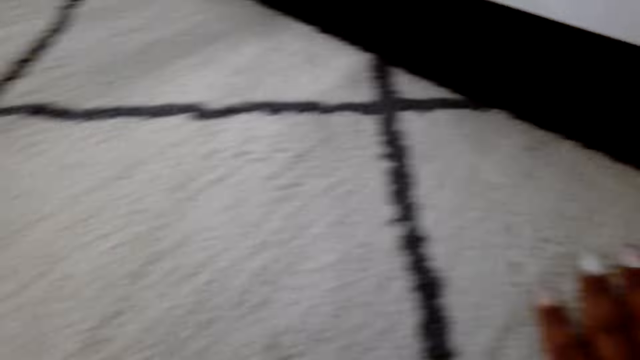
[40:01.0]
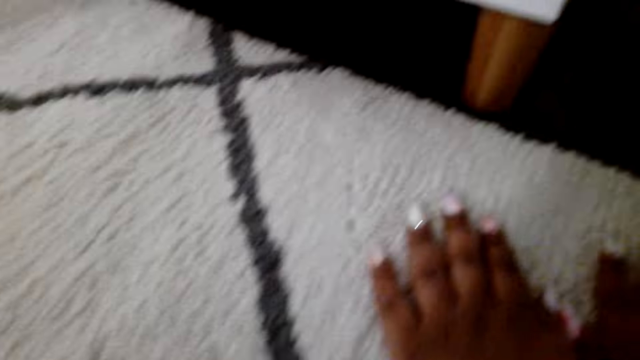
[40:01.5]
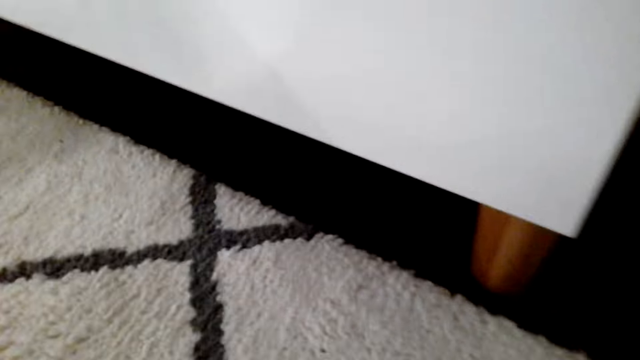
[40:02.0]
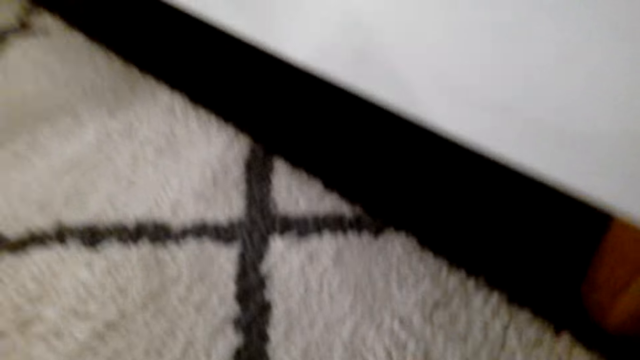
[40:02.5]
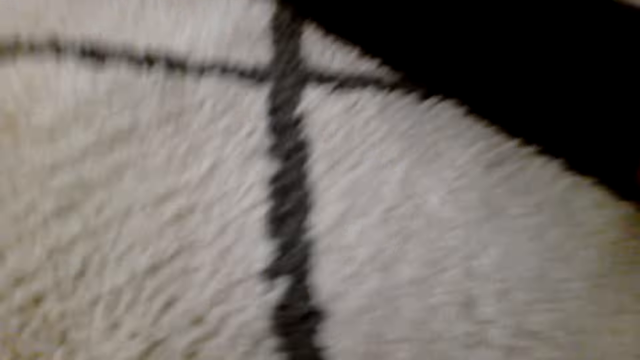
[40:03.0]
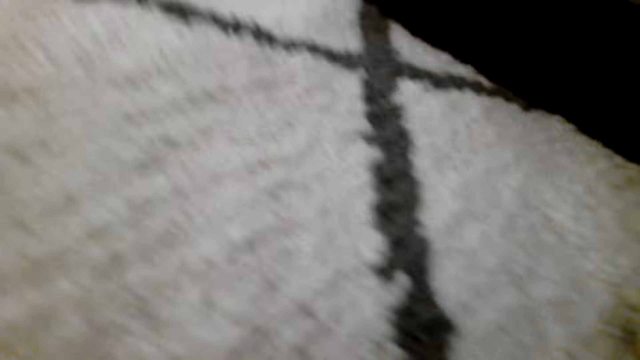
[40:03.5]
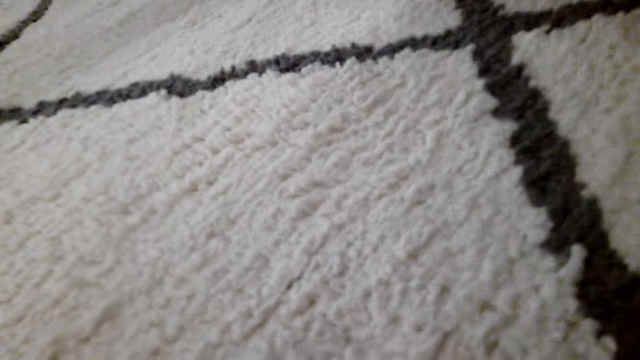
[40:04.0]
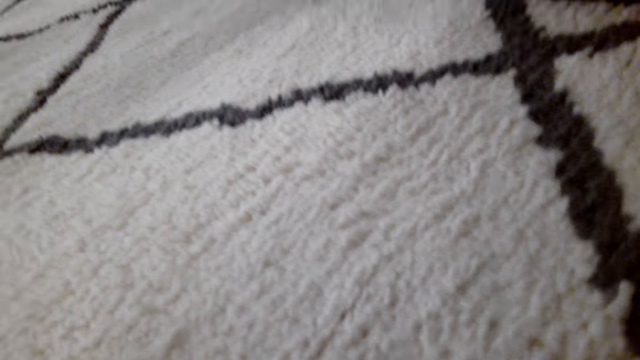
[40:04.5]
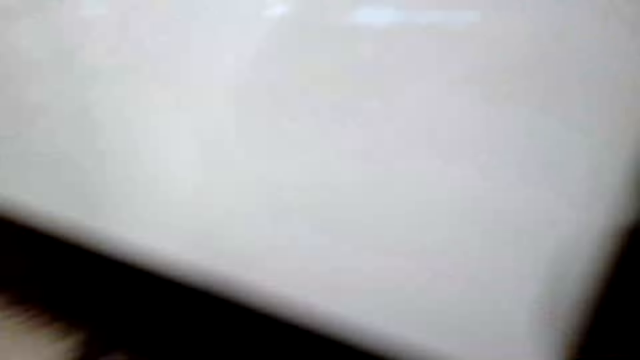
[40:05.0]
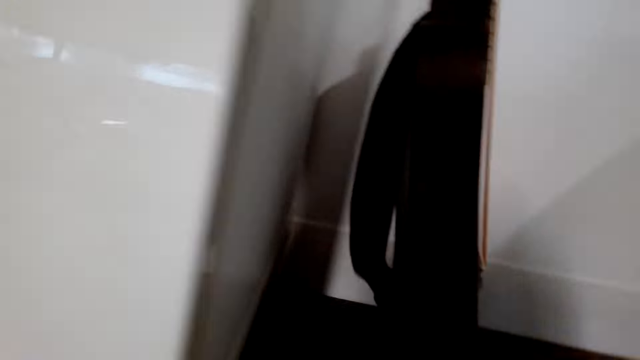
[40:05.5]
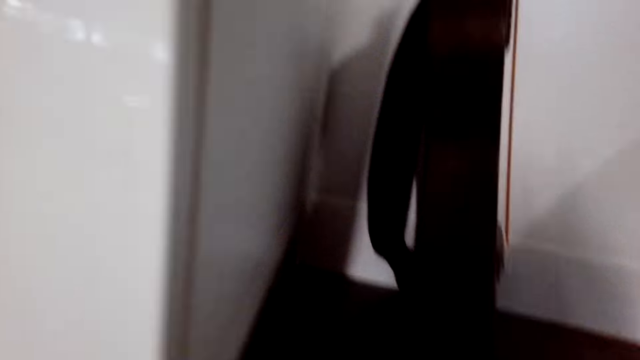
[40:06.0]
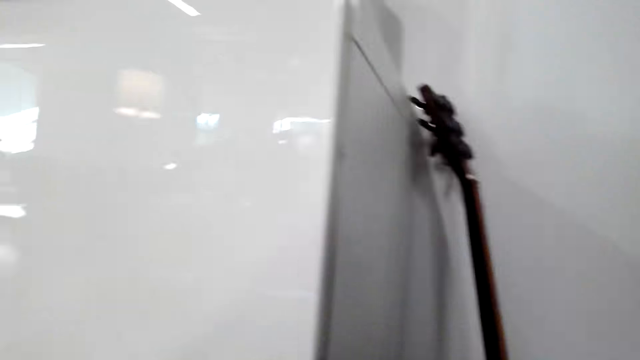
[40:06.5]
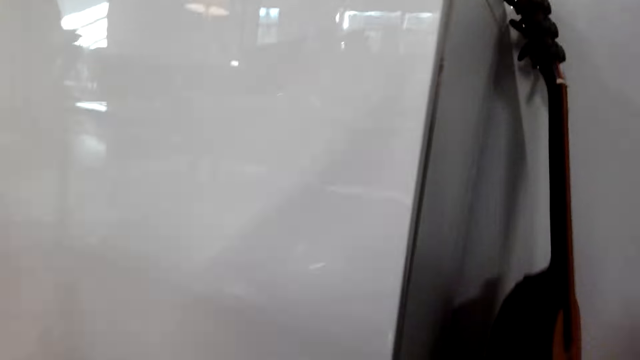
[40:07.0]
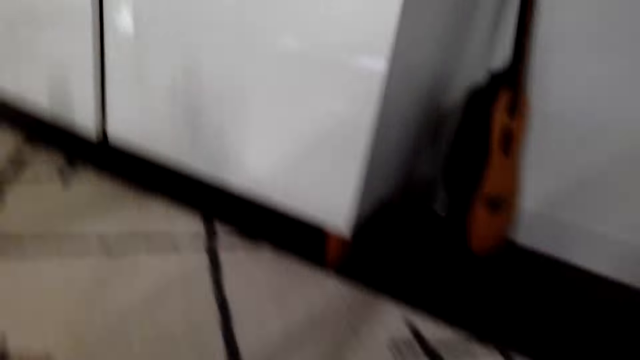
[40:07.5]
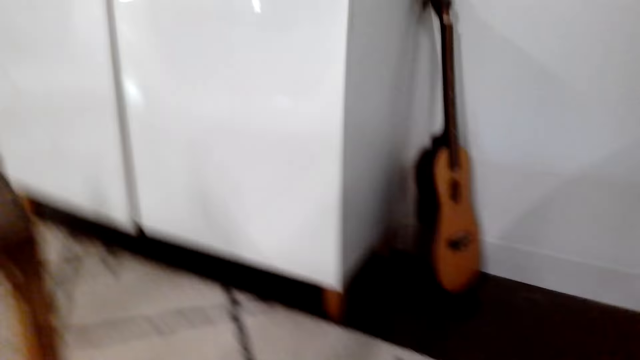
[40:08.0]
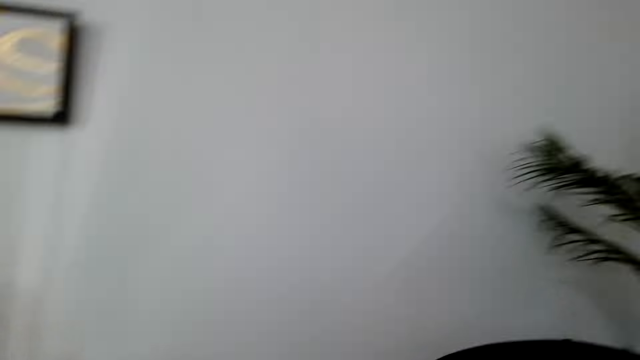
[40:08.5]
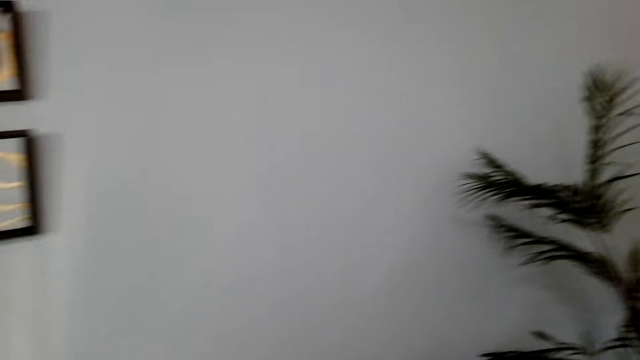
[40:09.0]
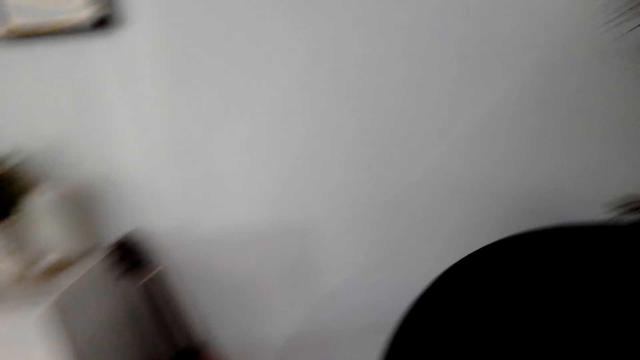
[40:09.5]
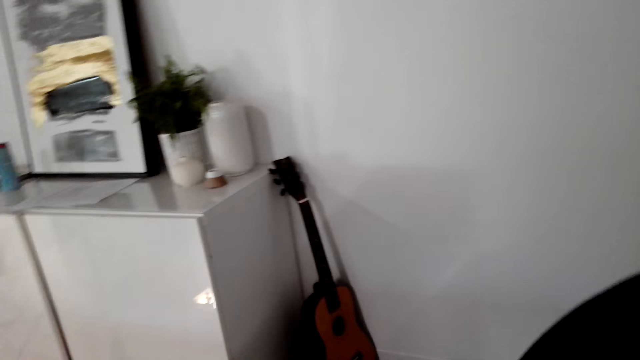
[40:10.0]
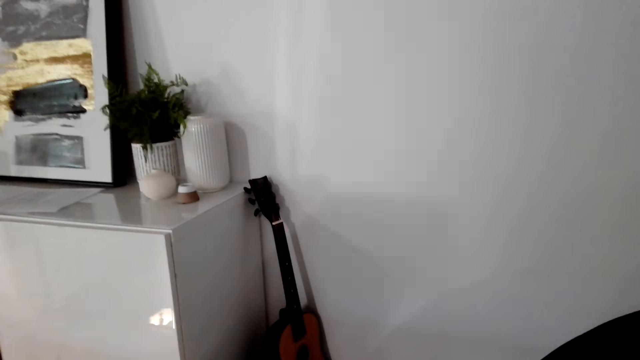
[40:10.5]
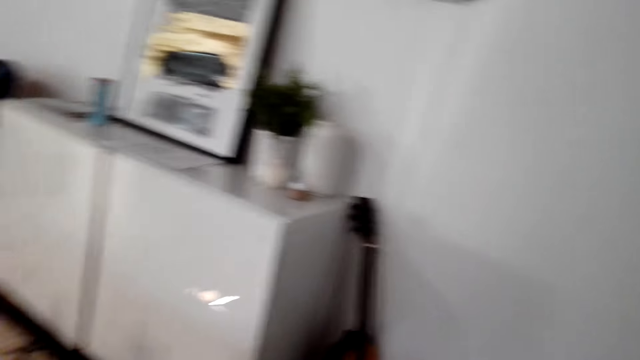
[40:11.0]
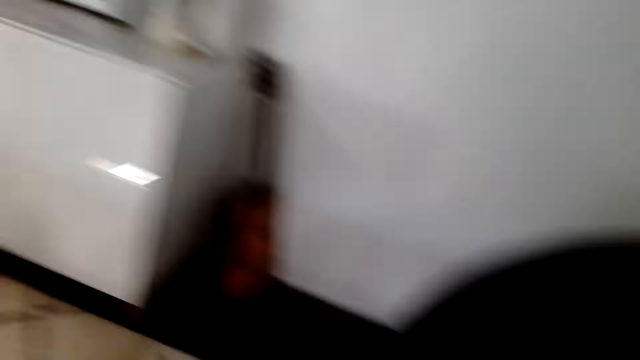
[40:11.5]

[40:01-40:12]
The camera wearer touches the floor carpet. They look around the living room.

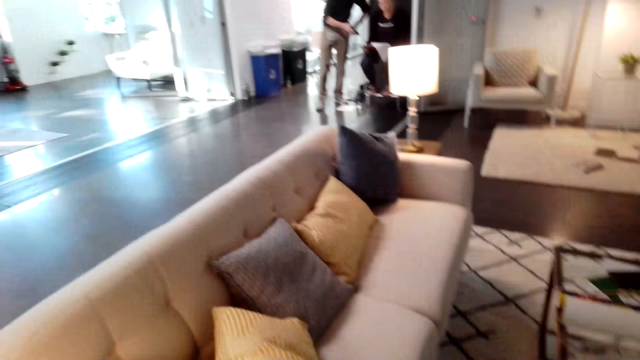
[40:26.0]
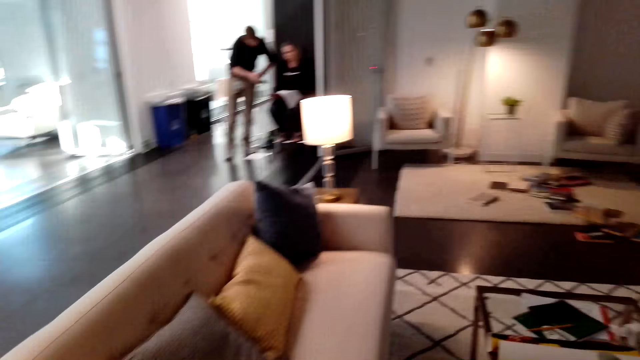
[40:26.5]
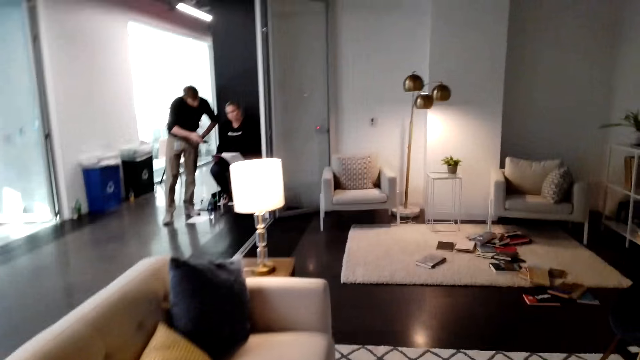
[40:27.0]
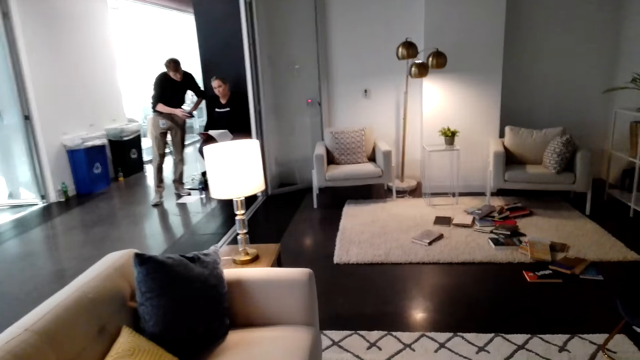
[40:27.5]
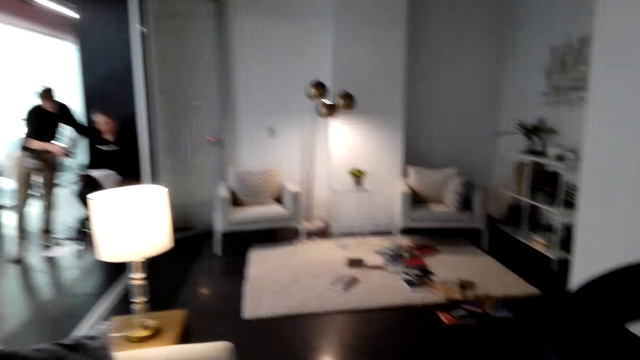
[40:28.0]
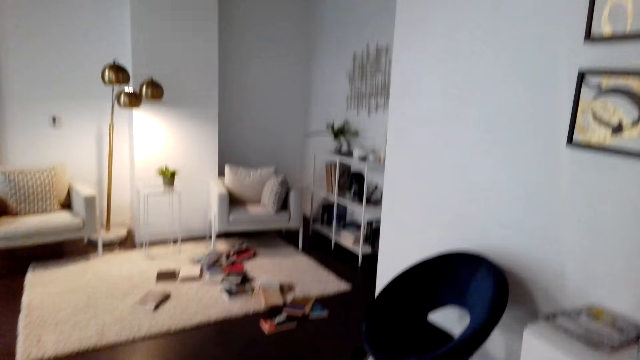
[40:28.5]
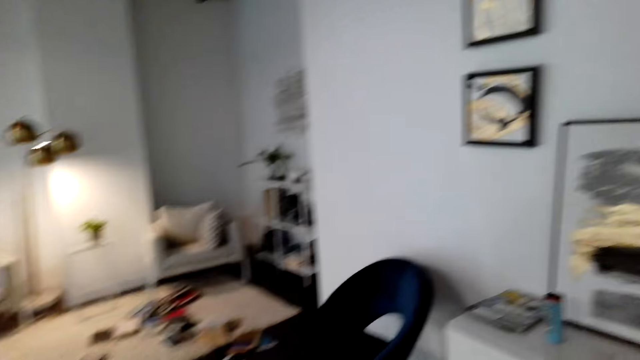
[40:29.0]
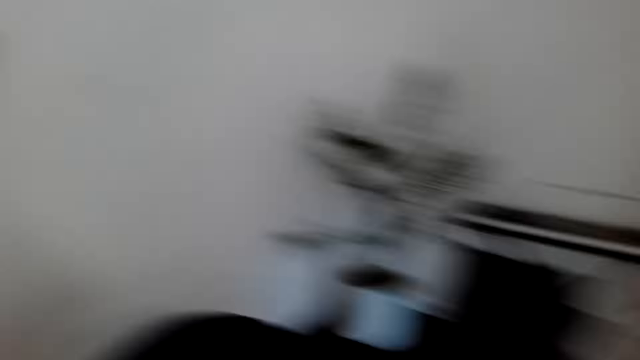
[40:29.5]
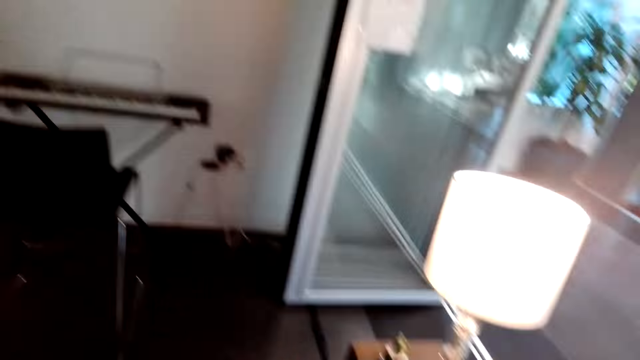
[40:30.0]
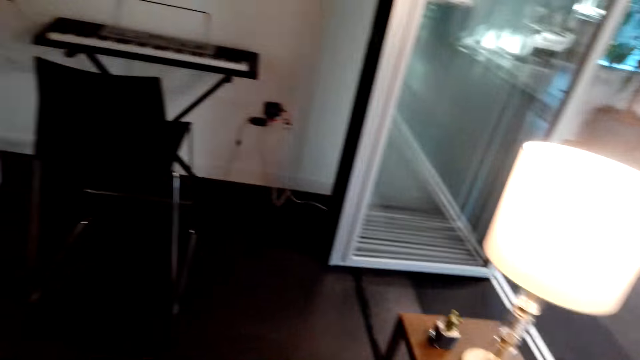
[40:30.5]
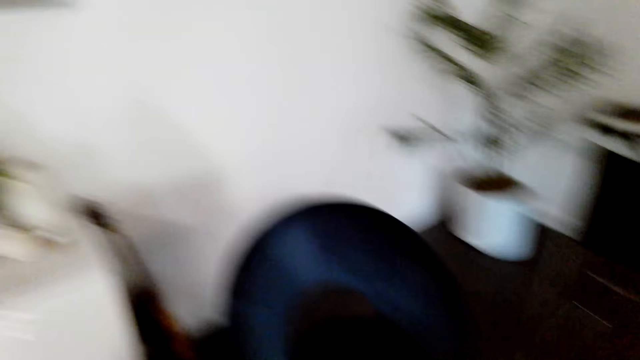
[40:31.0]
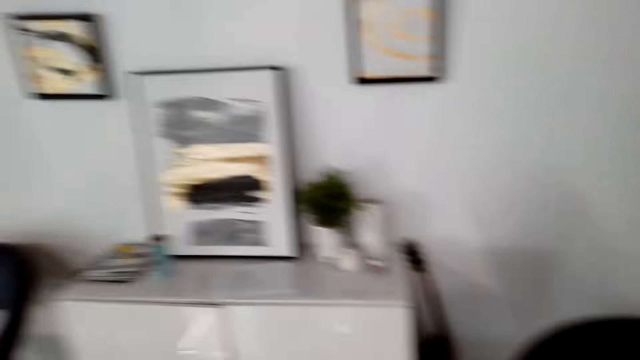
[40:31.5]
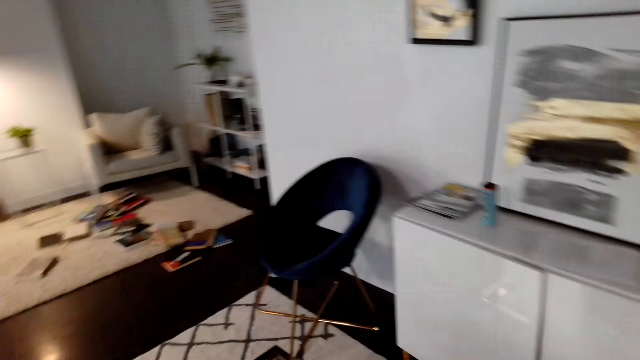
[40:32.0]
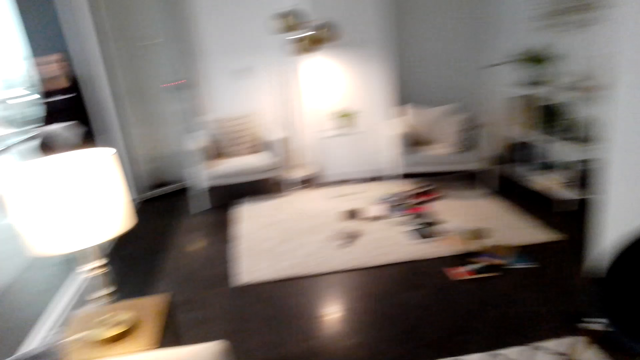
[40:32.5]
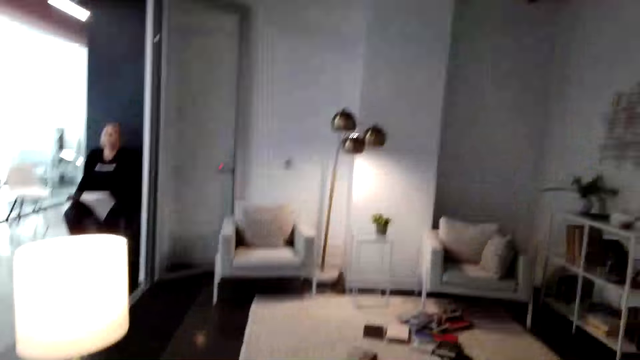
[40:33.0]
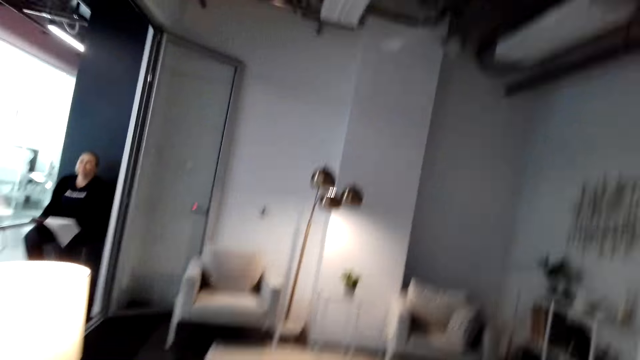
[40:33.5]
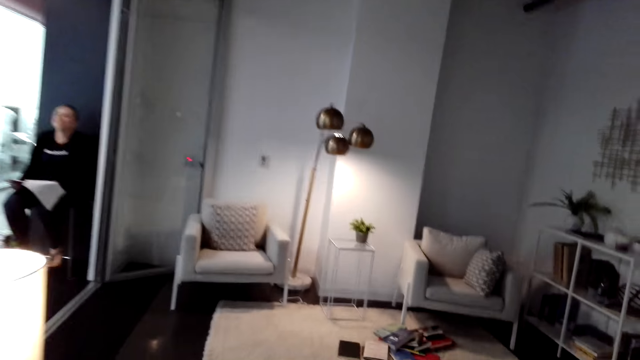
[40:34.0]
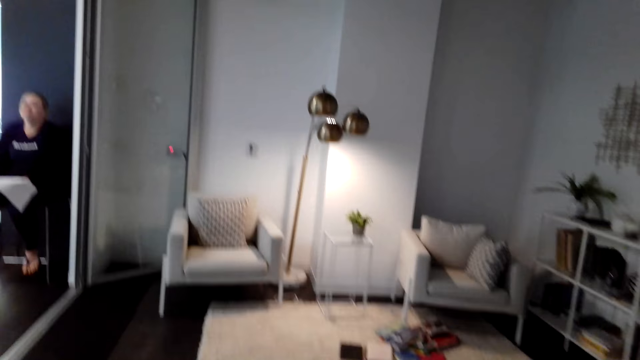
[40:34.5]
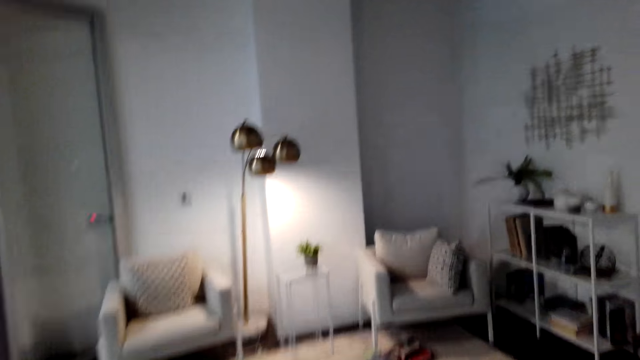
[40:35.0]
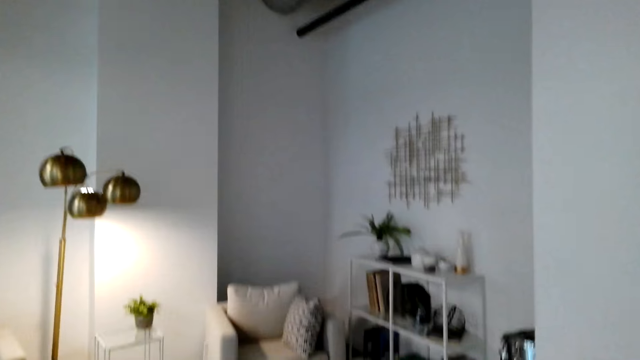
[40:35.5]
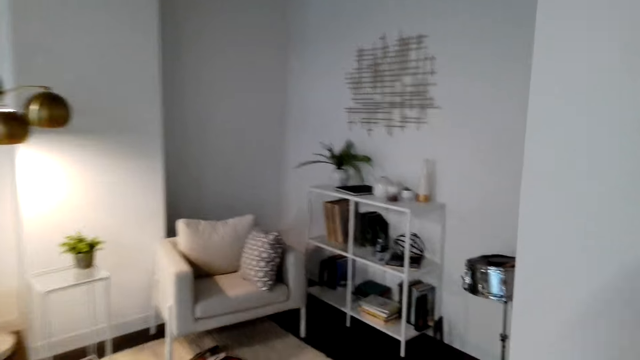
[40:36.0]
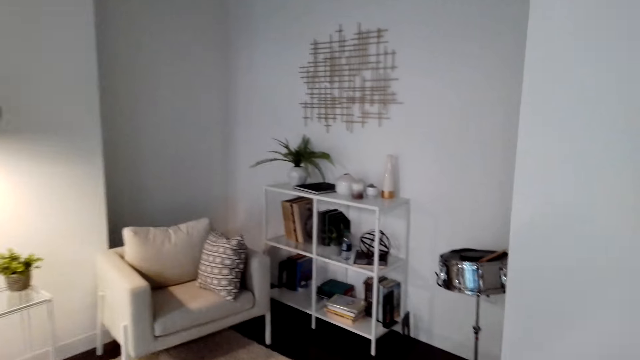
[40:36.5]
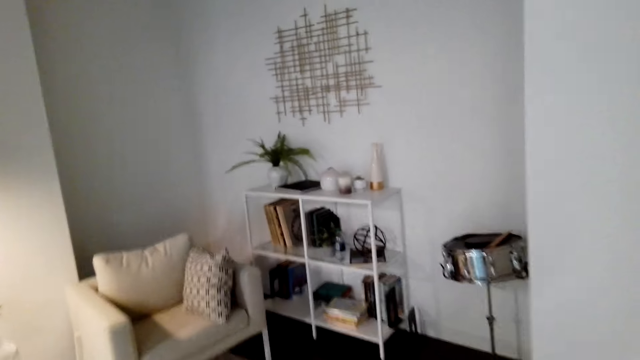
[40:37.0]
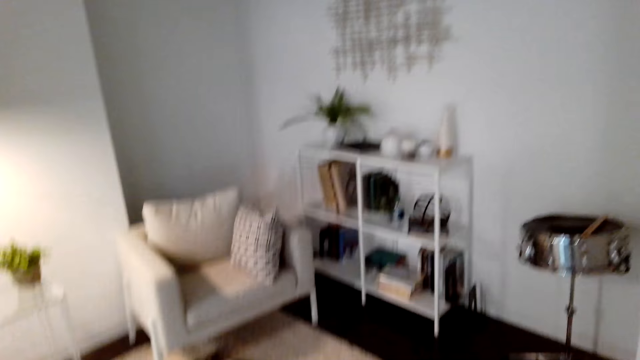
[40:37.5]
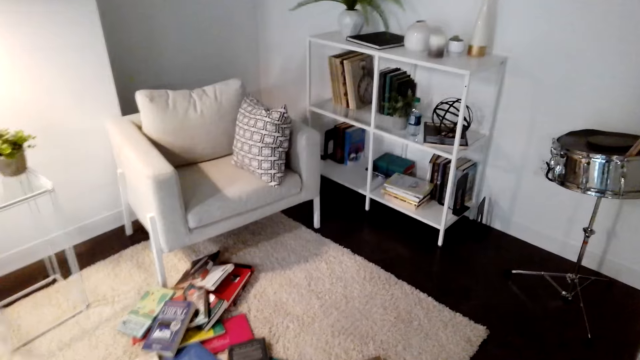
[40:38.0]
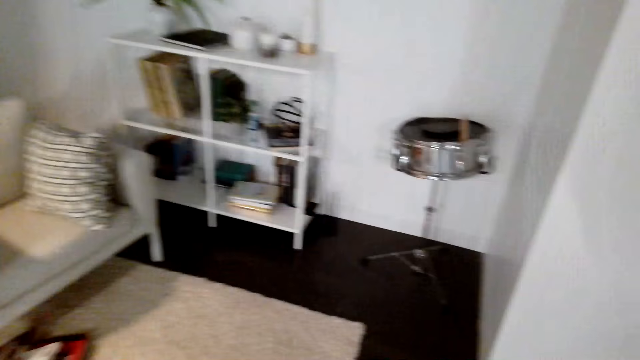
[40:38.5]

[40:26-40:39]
The camera wearer walks in the living room.
